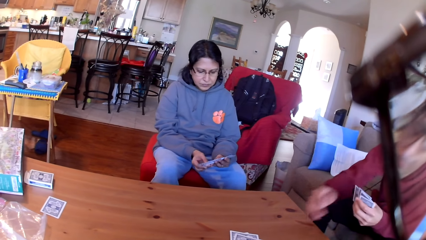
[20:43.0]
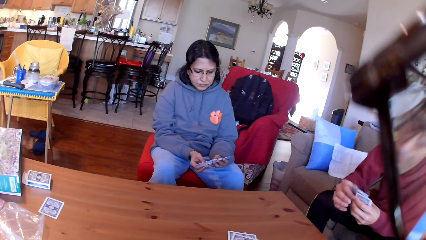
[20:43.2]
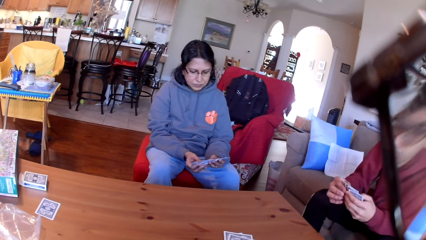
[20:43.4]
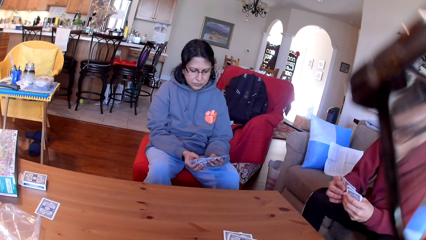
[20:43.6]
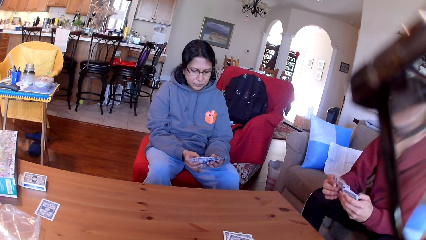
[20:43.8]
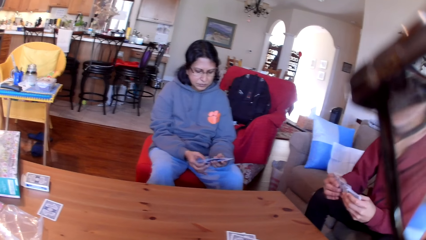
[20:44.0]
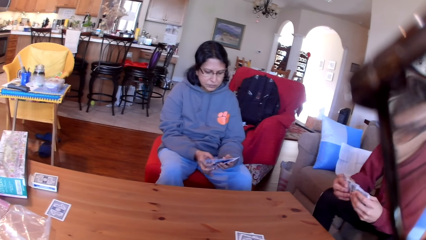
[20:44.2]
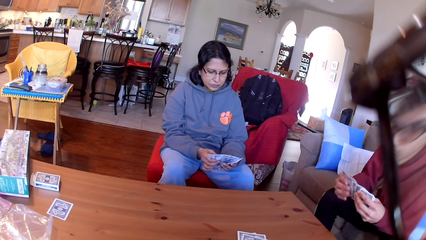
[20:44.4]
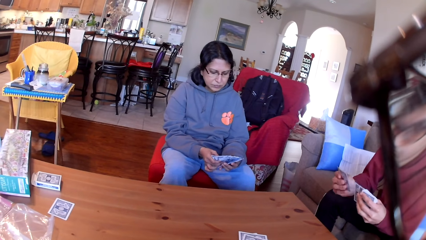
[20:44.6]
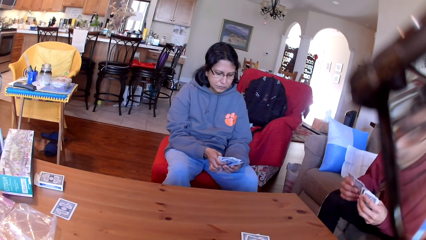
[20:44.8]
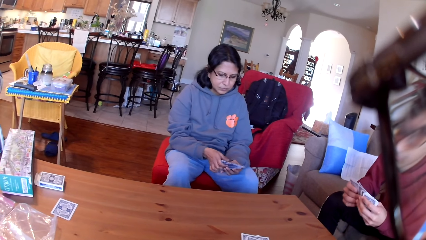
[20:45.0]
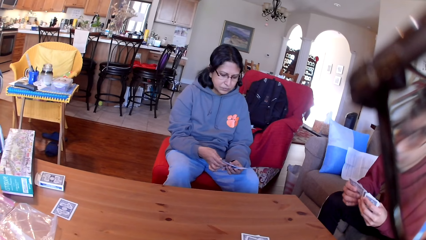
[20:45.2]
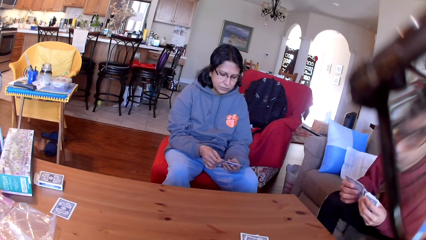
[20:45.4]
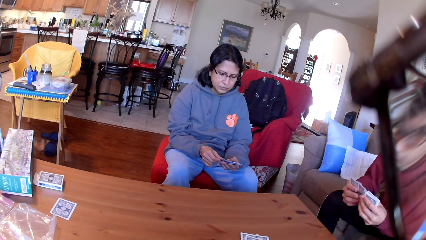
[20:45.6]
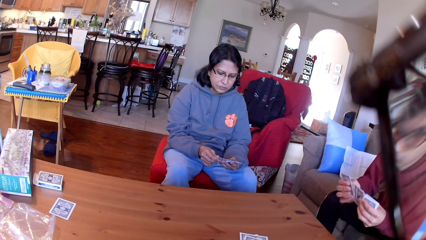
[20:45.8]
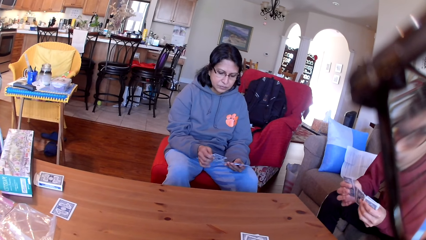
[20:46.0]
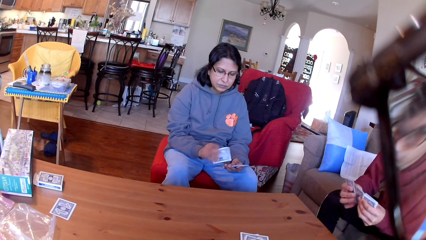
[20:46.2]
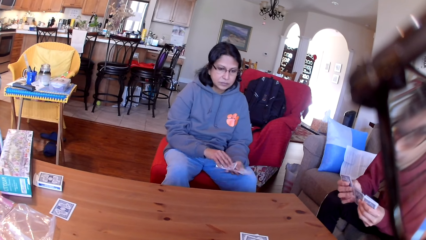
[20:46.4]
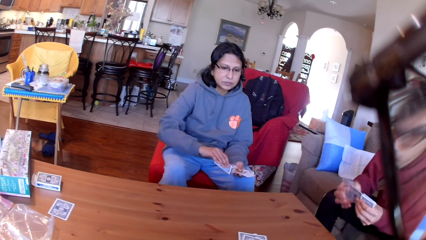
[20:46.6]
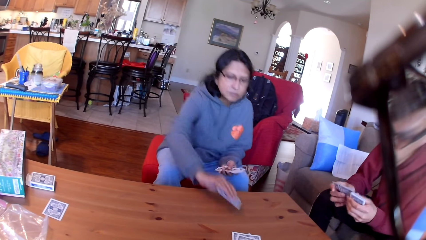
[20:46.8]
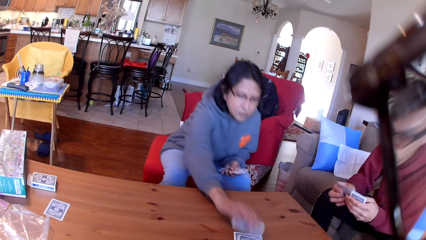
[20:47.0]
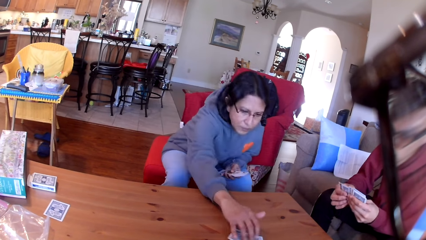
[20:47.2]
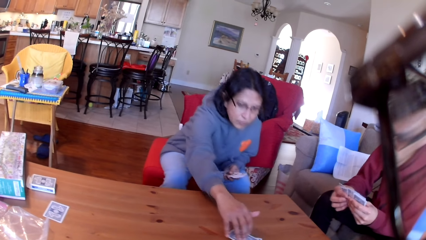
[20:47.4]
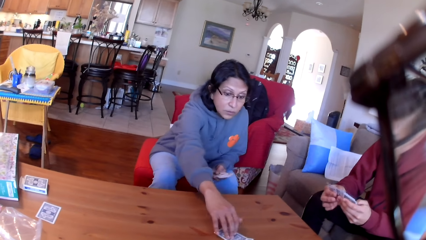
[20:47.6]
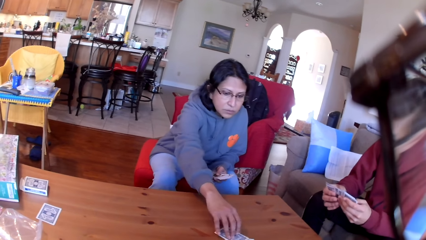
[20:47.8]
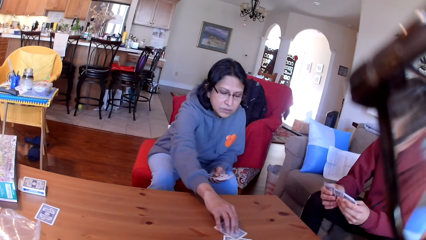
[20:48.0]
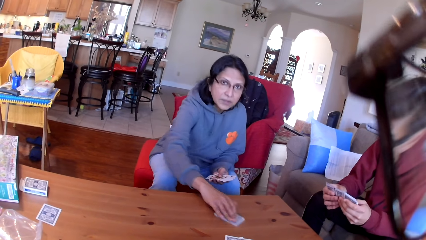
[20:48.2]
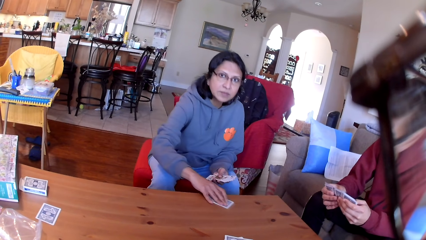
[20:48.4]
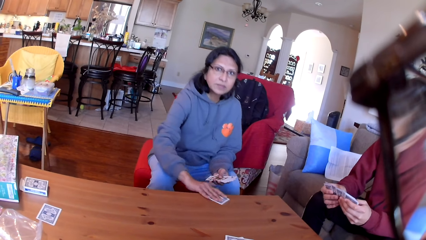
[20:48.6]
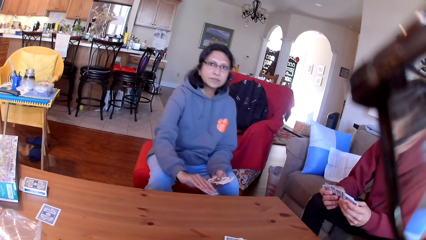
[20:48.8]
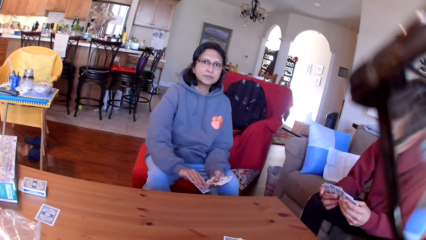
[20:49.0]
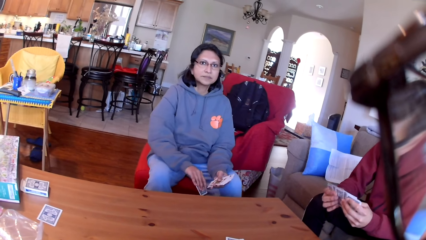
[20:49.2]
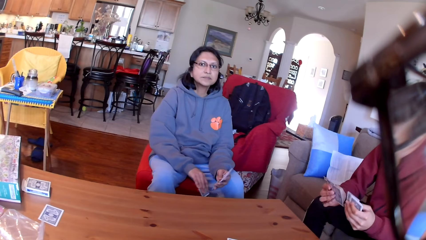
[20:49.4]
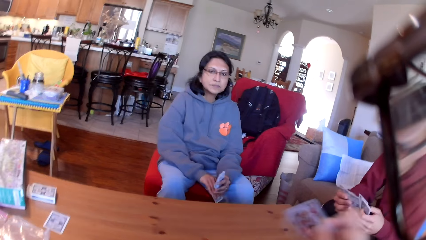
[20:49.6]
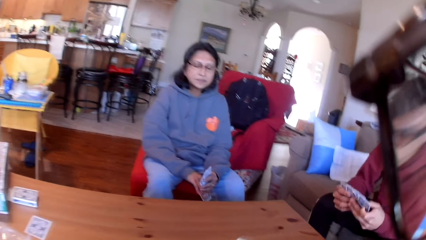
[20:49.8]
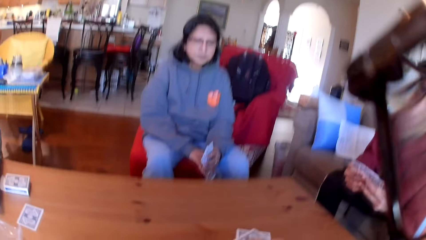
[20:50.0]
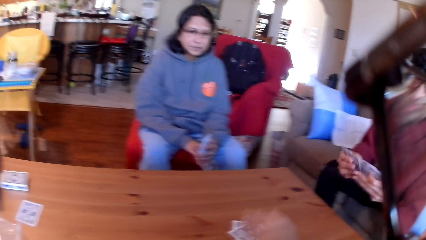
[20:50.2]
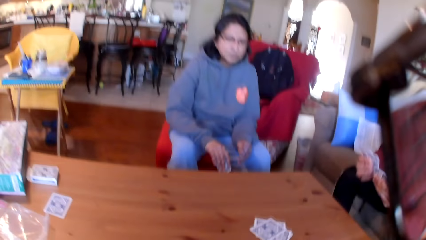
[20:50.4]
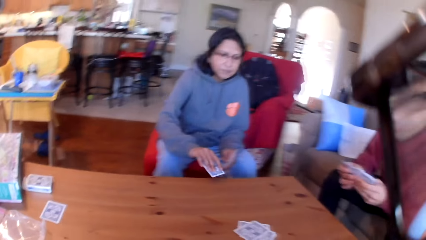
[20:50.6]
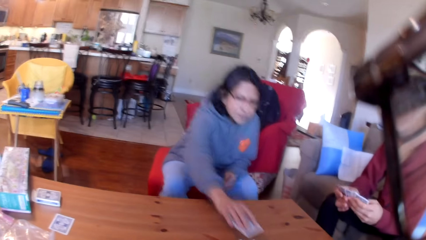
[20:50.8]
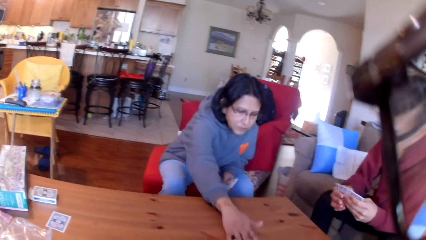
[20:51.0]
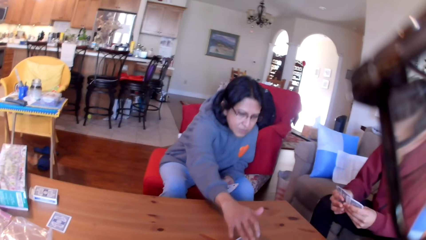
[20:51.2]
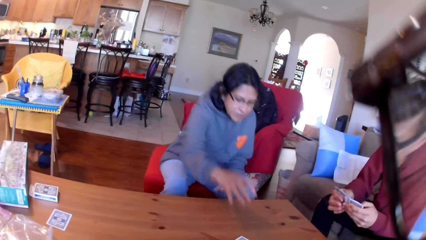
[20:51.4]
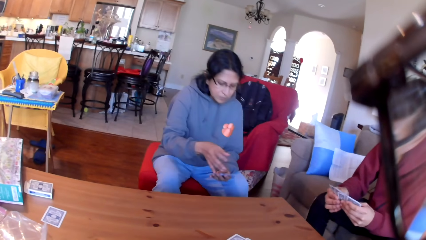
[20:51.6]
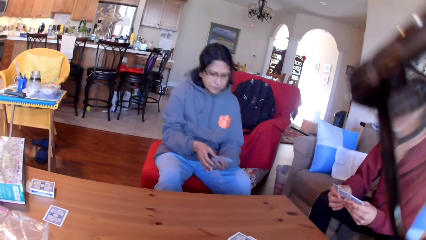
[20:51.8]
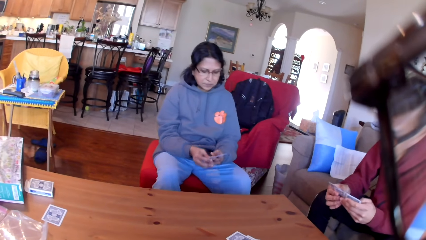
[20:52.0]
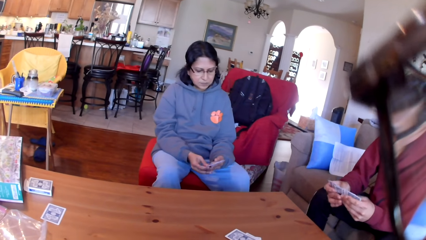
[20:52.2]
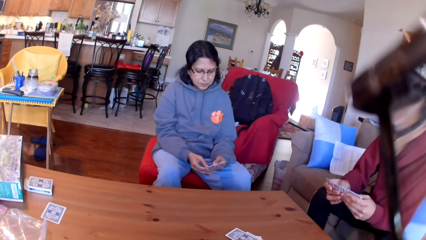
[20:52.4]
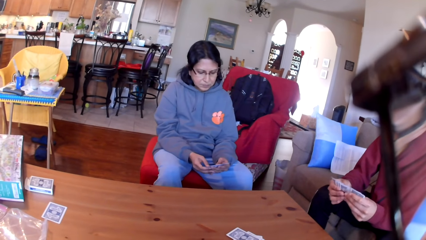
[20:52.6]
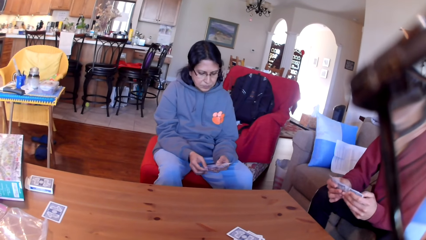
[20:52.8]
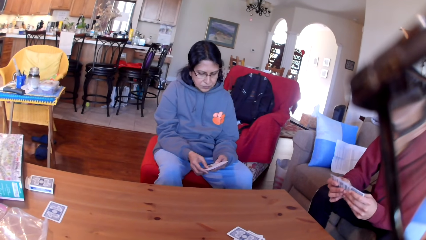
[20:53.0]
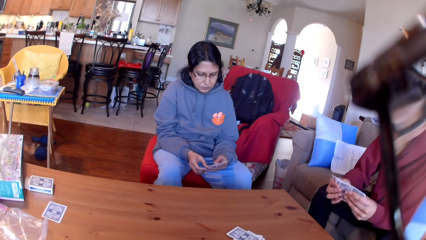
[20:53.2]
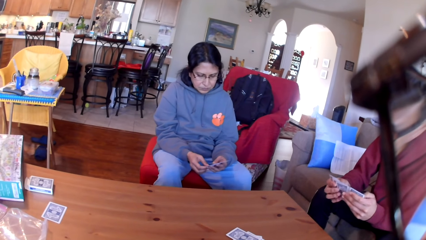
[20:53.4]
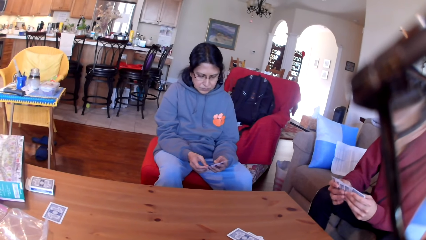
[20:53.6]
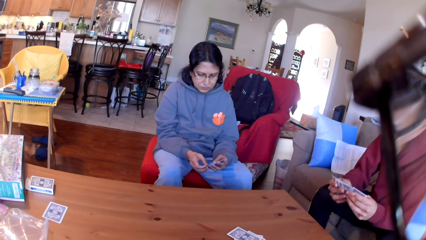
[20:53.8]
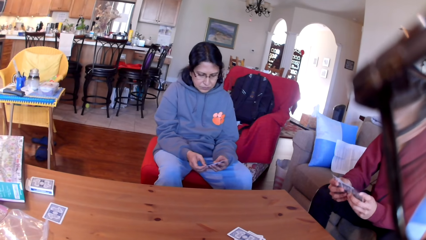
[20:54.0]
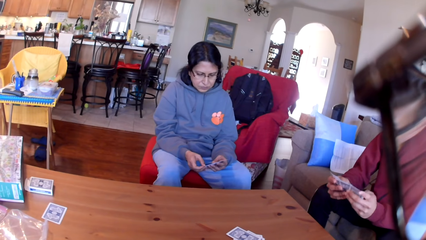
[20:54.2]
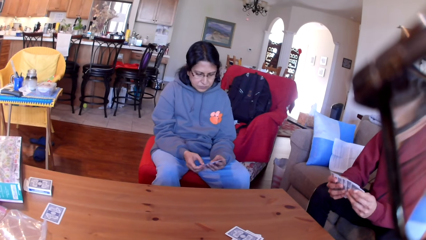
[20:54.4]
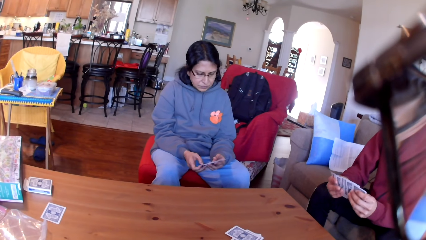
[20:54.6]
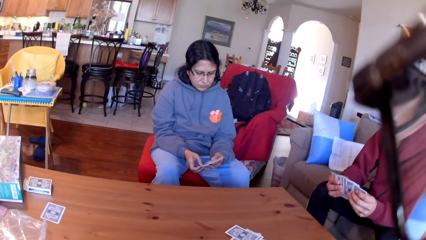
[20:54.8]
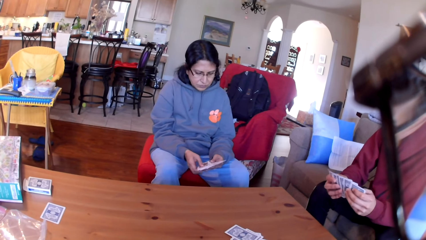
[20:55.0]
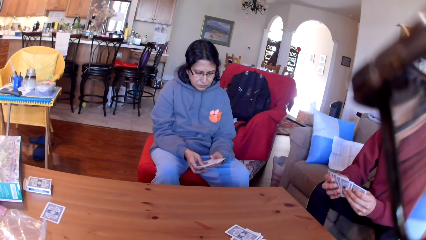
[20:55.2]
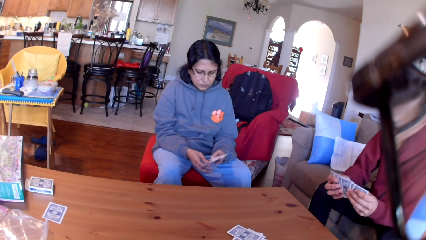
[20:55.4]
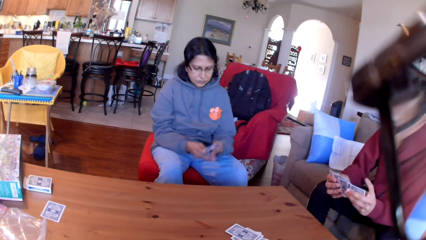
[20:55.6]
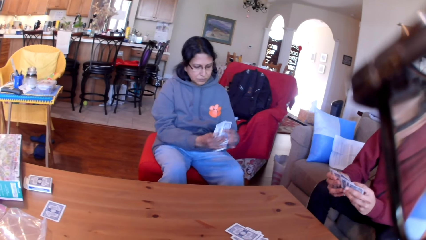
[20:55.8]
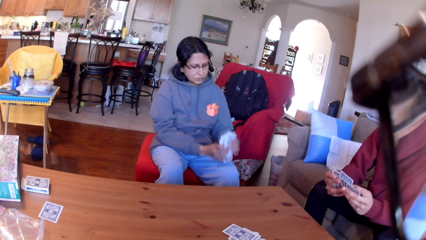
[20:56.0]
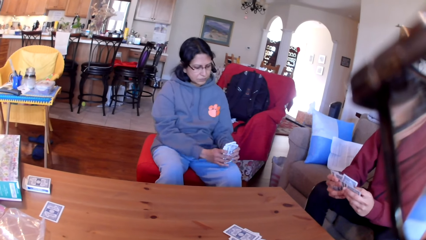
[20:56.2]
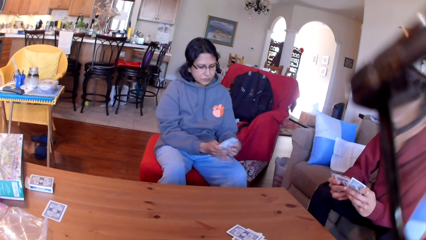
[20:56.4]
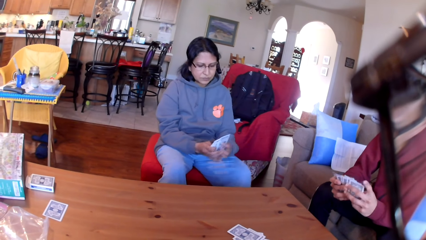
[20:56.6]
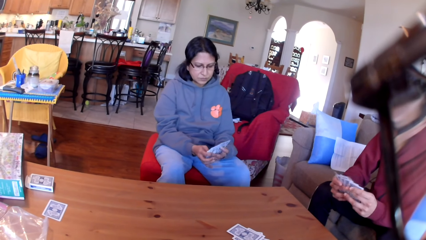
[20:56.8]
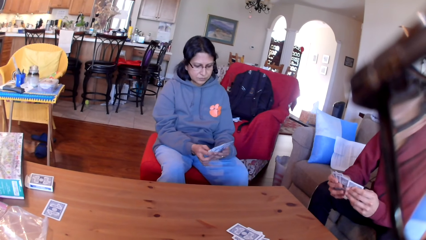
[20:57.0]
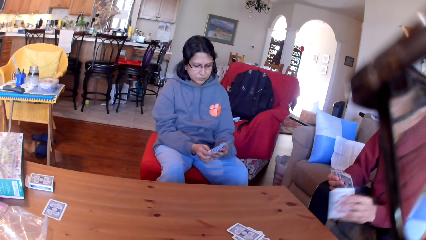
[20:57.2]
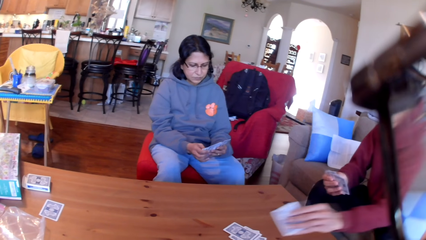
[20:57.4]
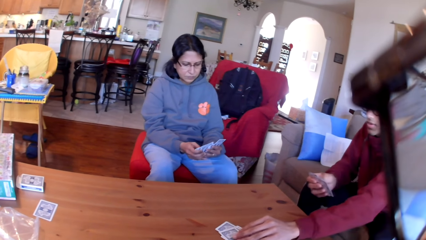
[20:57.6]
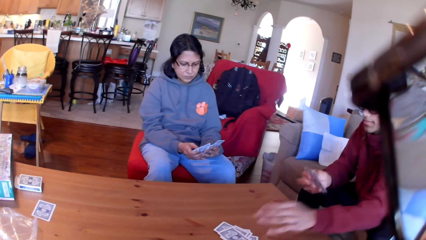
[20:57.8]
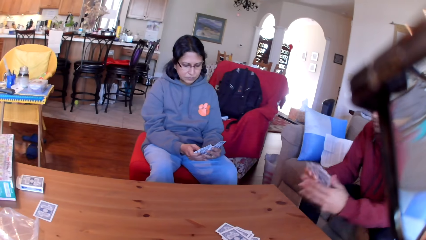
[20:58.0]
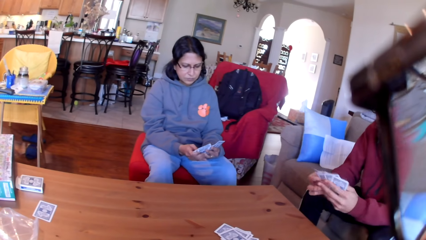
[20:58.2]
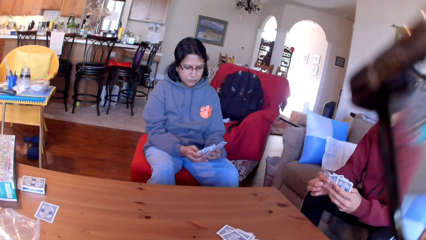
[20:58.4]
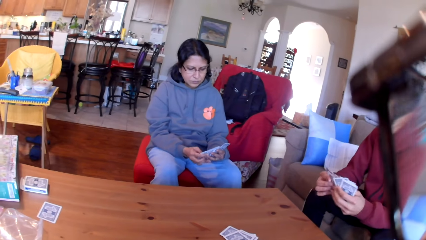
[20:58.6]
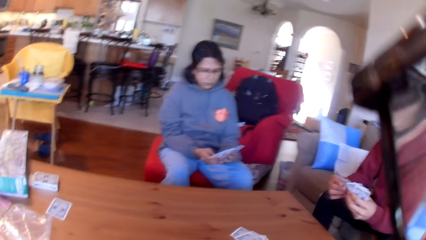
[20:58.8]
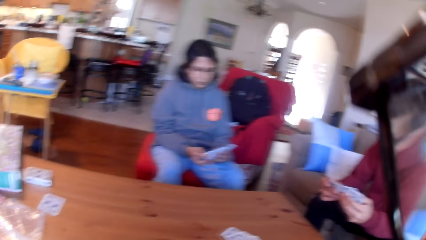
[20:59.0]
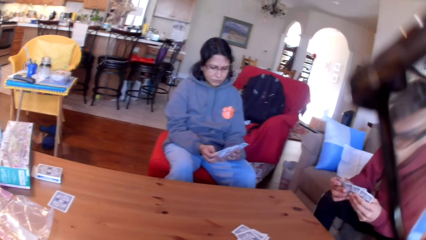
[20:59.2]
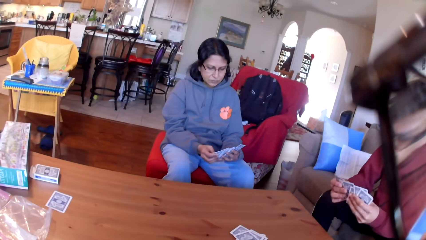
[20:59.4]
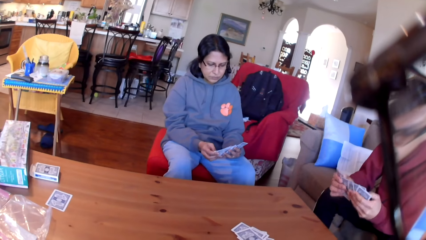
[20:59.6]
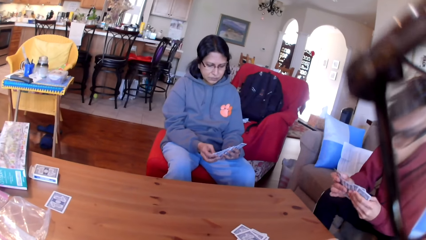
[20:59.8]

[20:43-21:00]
A man puts the card on the table. A woman stares at the cards in her hands. The man moves the cards in his hands. The woman puts the card on the table. The man moves the cards in his hands. The woman picks up the card from the table. The camera wearer puts the card on the table. The woman puts the card on the table. The man moves the cards in his hands. The woman moves the cards in her hands. The man puts the card on the table.
